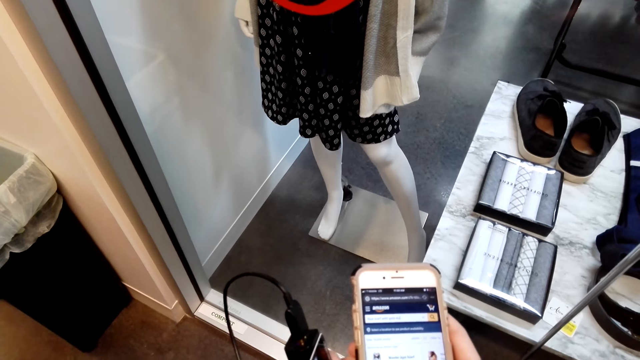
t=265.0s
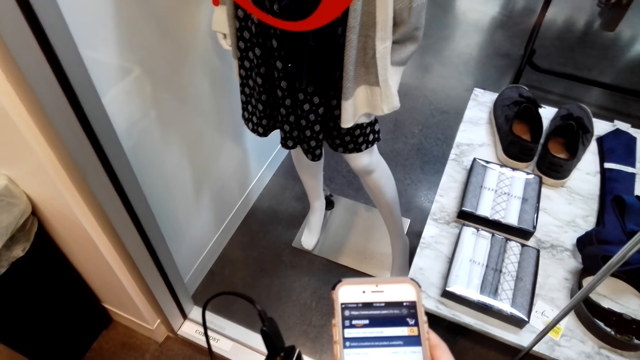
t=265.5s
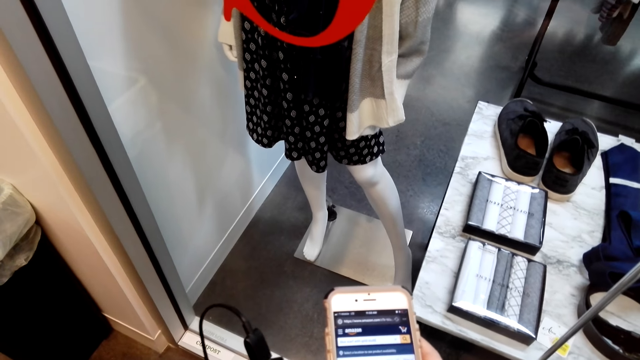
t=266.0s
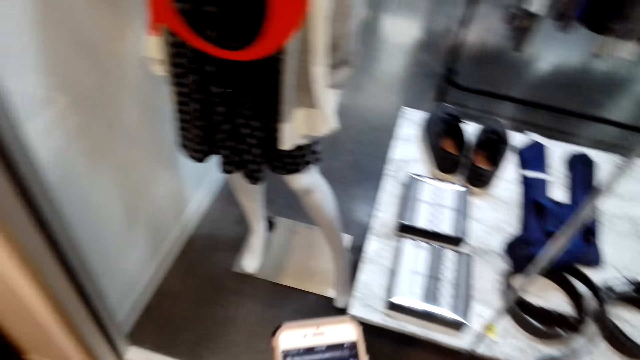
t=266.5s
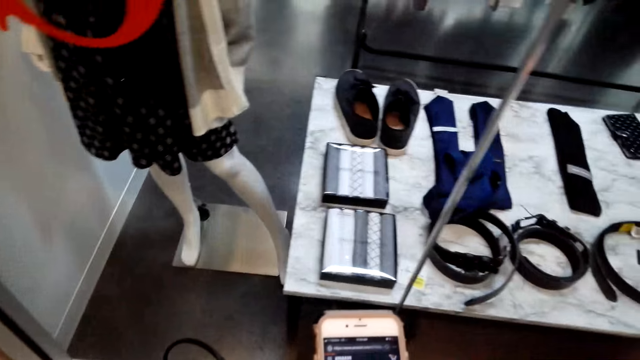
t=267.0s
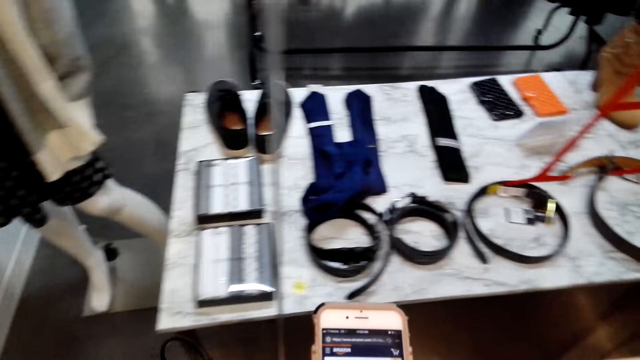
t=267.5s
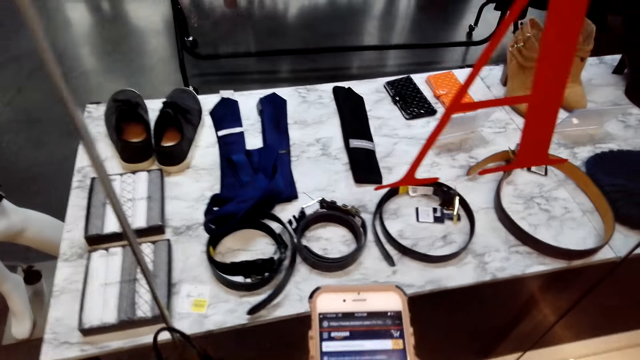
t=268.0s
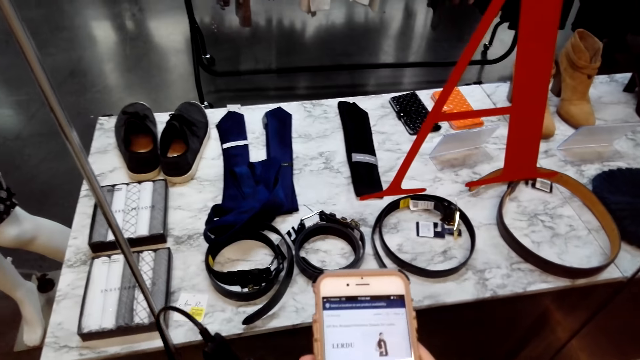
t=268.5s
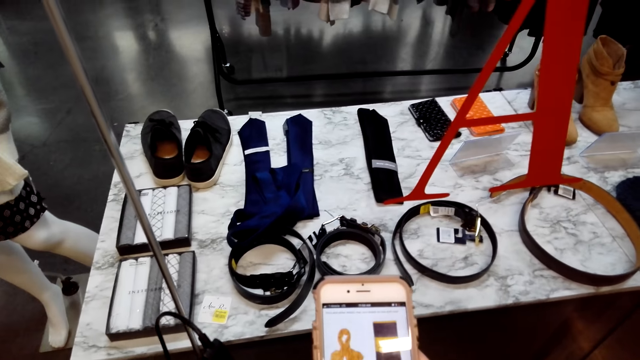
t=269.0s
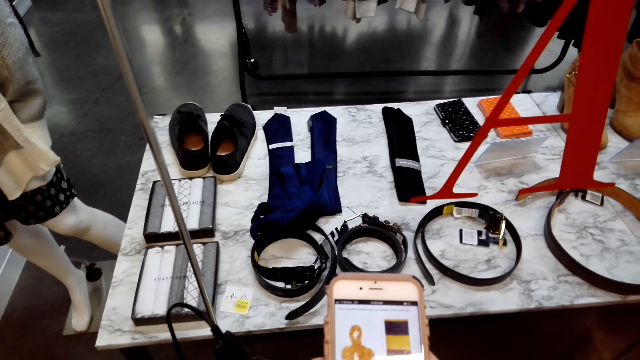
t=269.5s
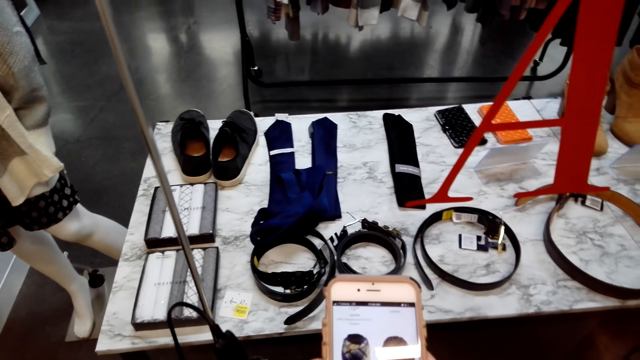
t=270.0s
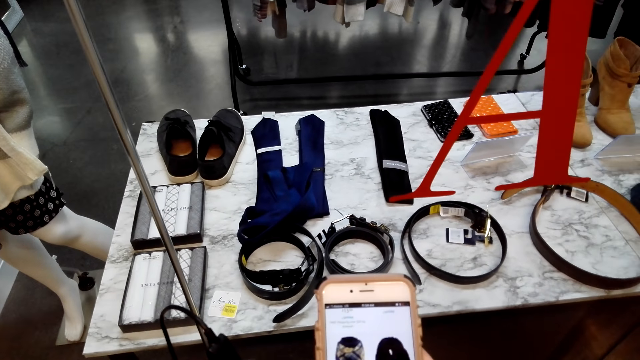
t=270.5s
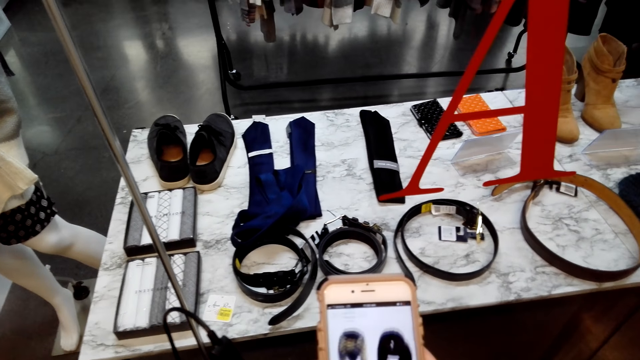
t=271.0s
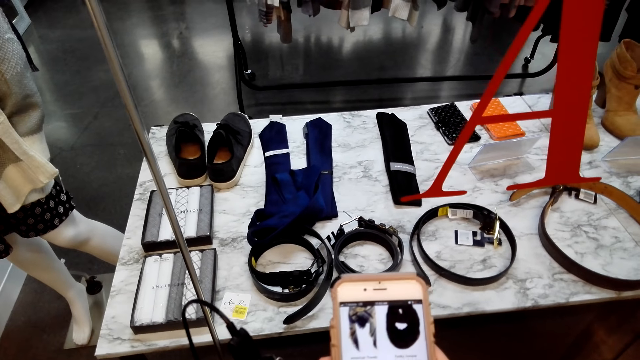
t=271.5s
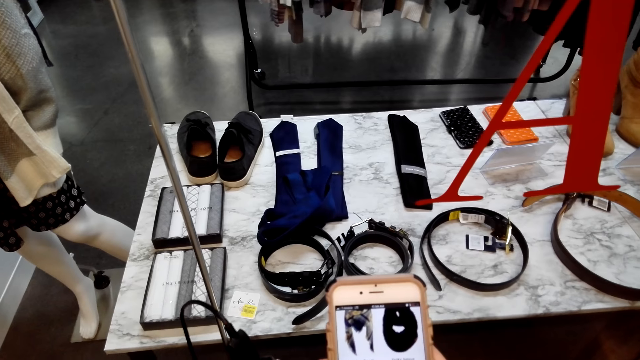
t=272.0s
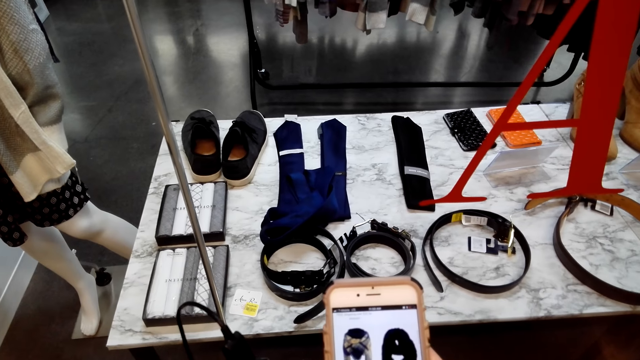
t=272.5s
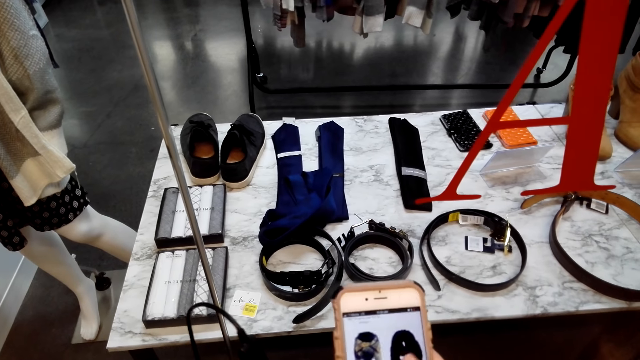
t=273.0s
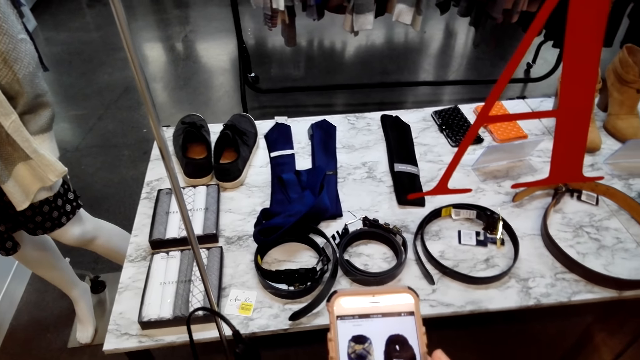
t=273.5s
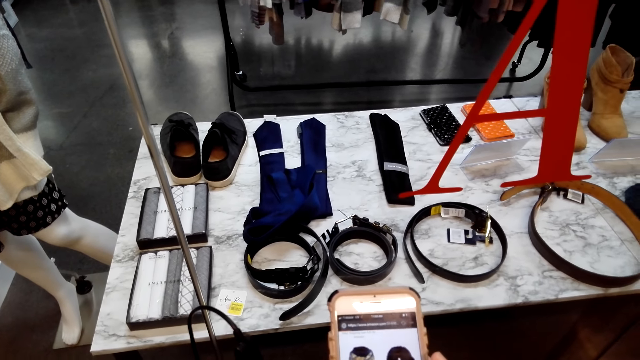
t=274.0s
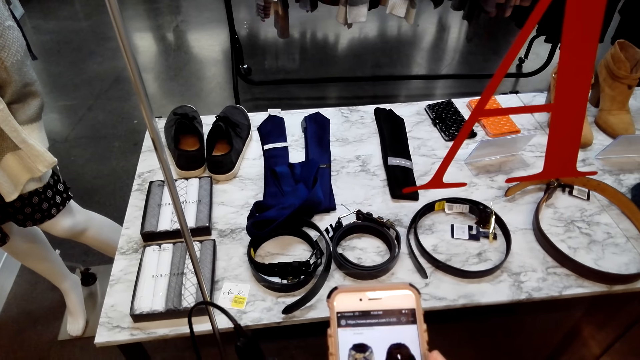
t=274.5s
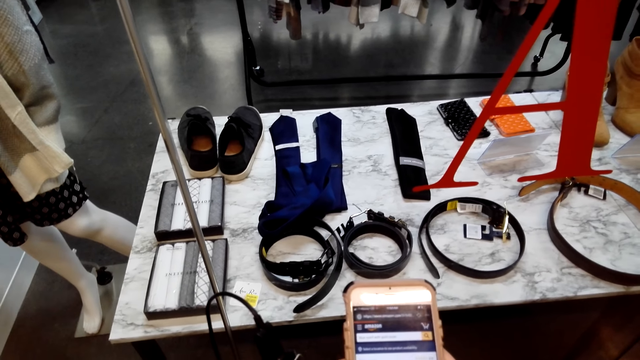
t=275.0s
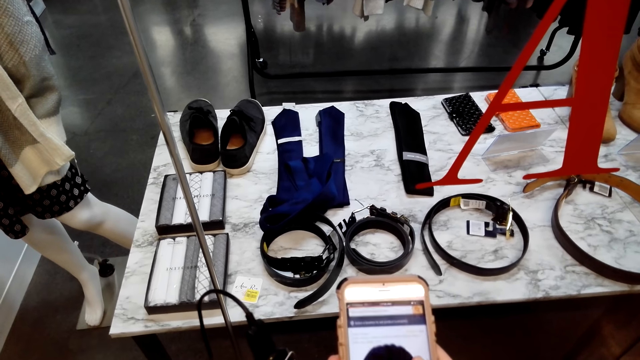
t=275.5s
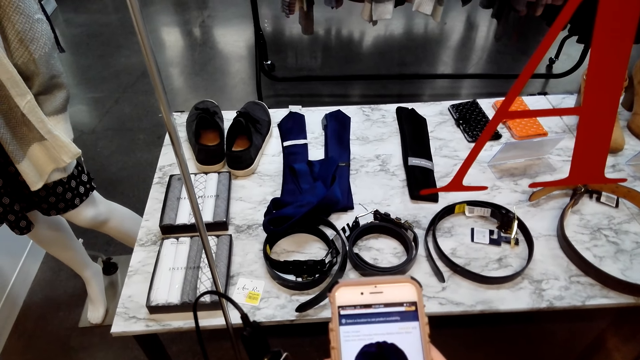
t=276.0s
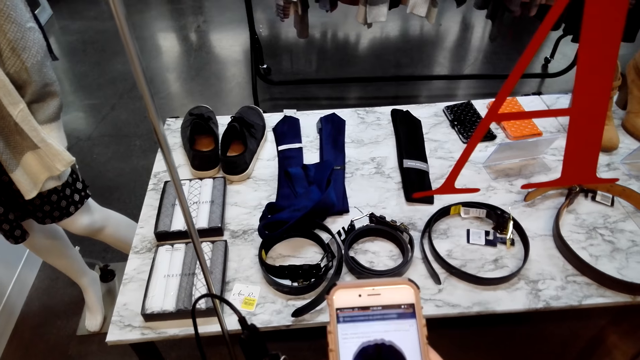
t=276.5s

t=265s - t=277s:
The camera wearer walks in the mall.

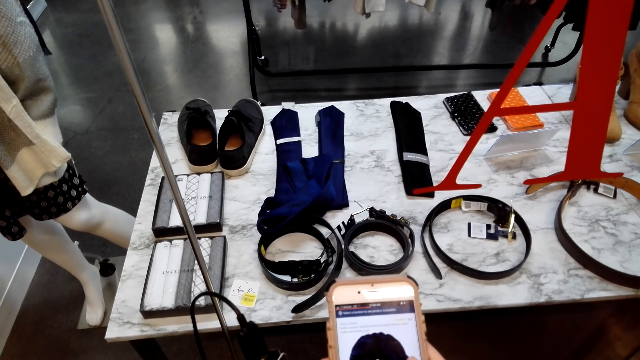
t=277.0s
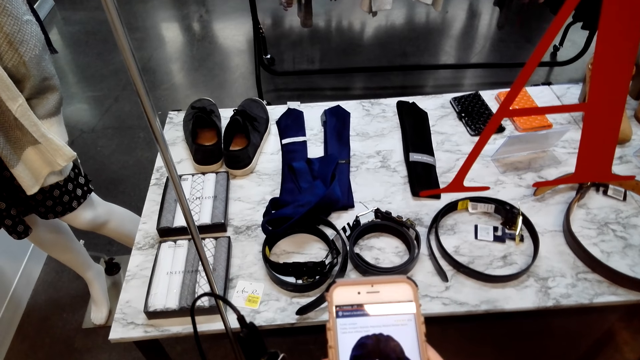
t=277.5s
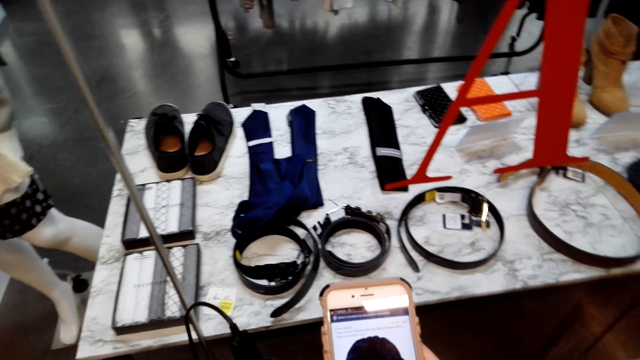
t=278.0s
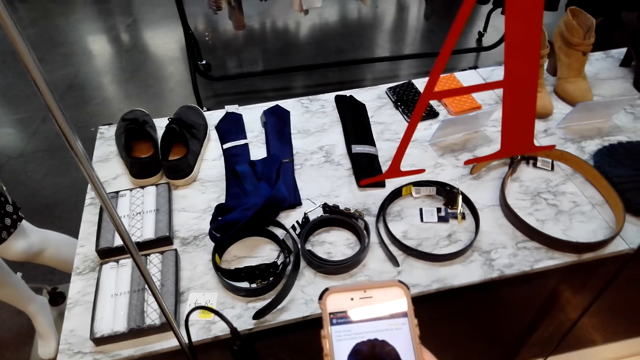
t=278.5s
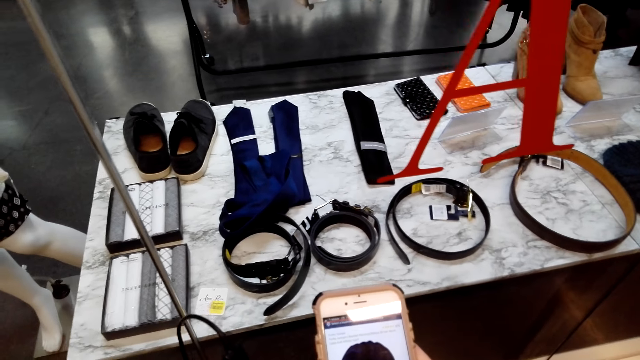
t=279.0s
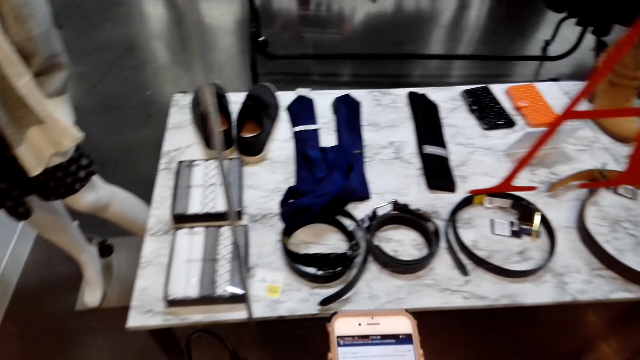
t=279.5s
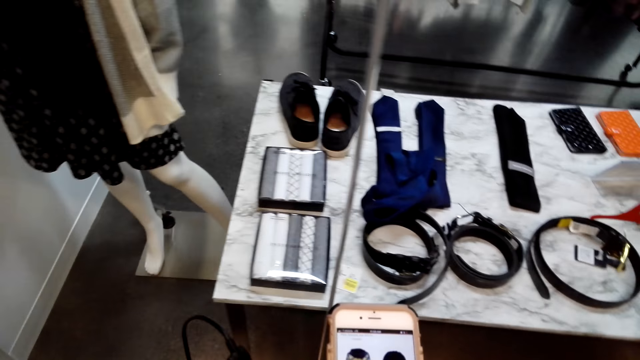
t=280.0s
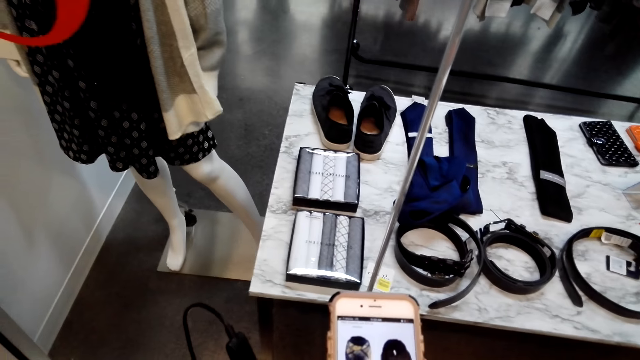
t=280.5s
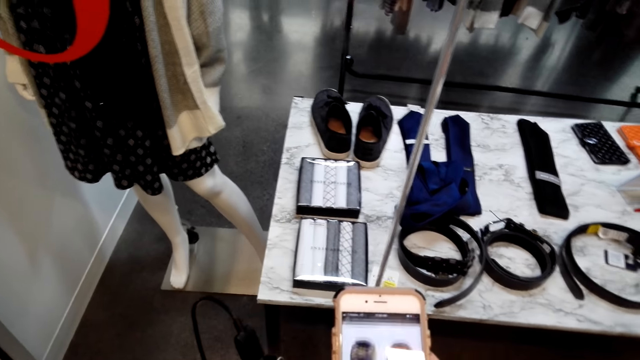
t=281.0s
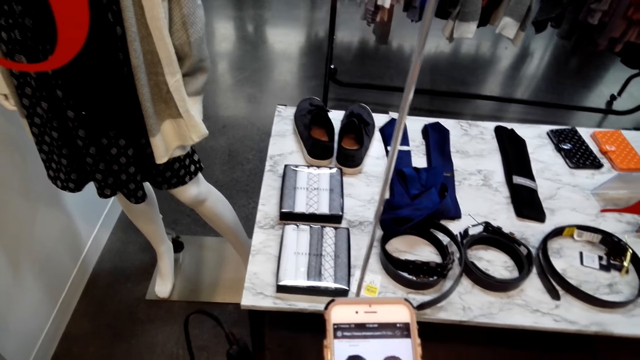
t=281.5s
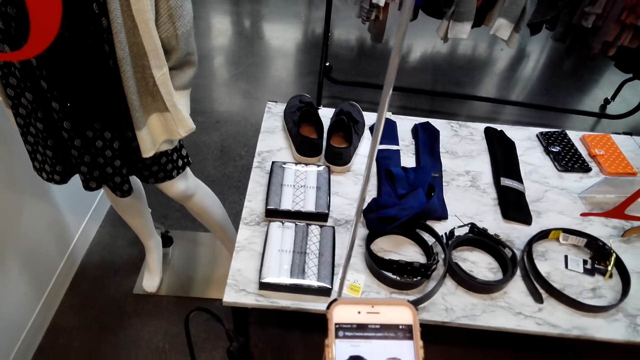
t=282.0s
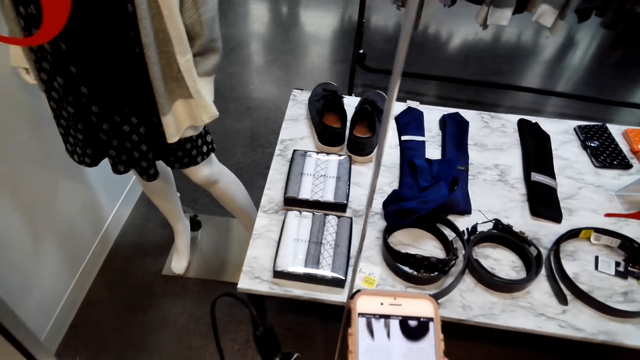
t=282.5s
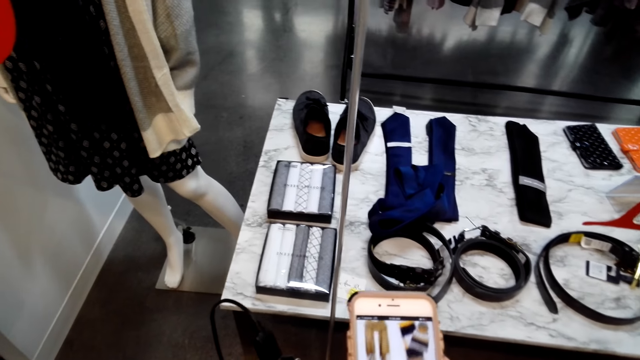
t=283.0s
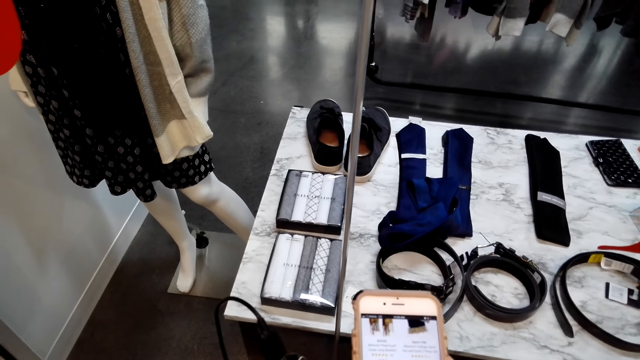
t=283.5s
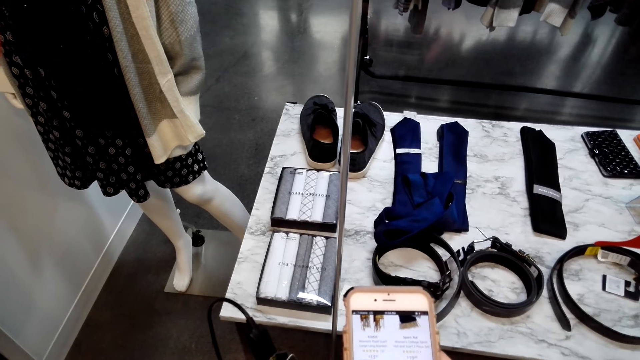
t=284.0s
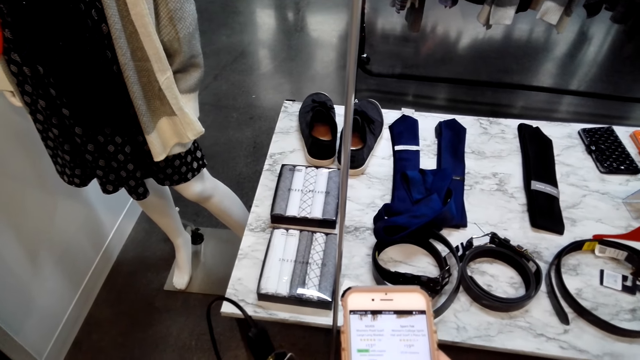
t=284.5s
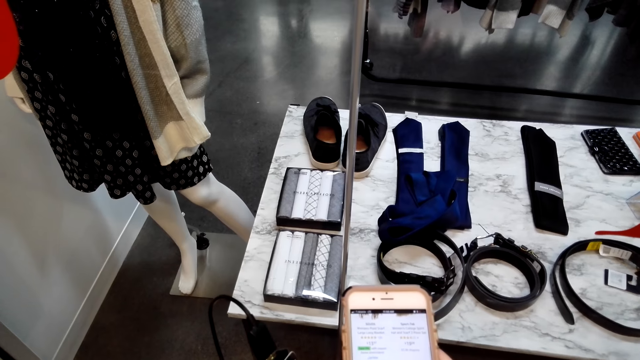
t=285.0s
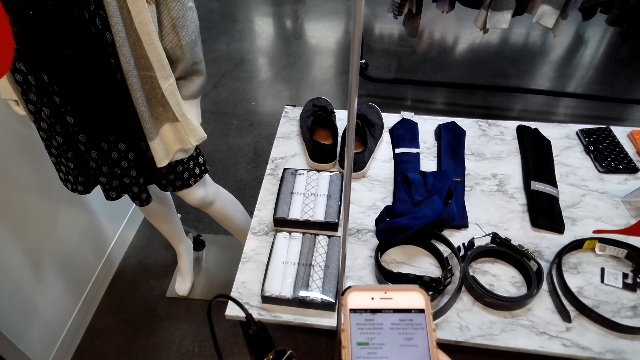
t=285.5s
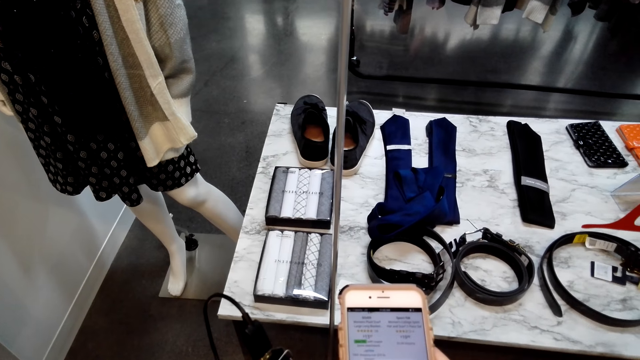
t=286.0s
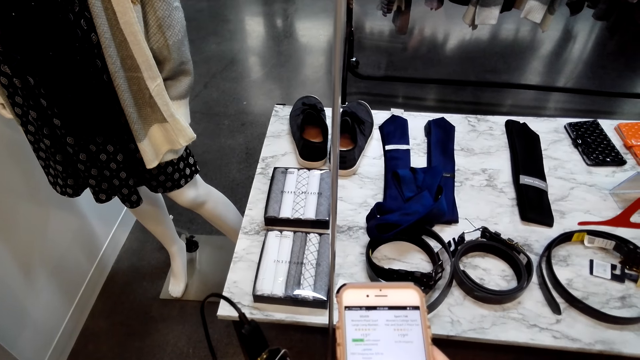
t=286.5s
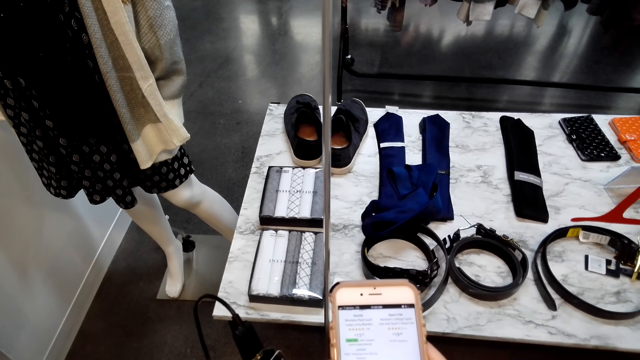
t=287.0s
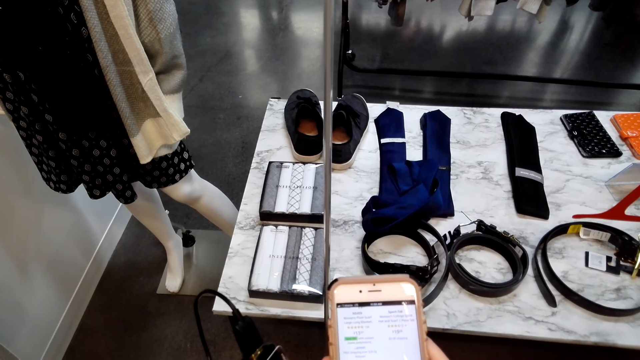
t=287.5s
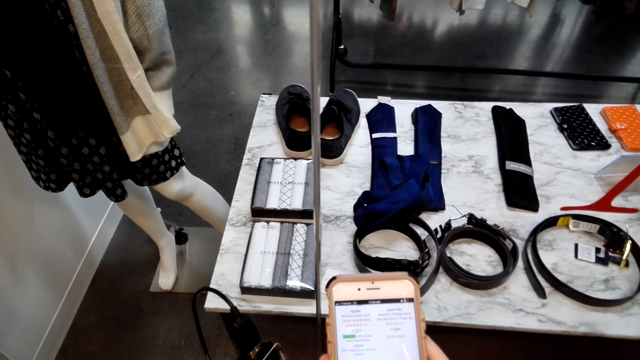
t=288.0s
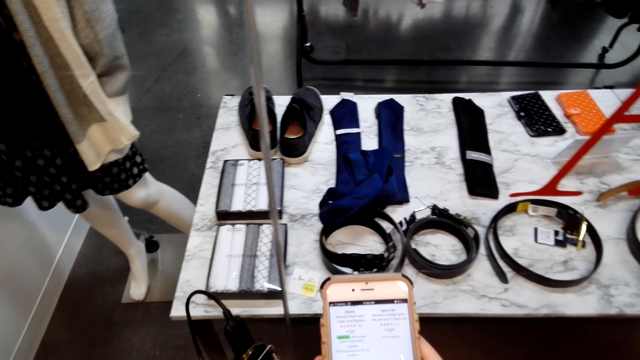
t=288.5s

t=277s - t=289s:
The camera wearer presses the phone.
